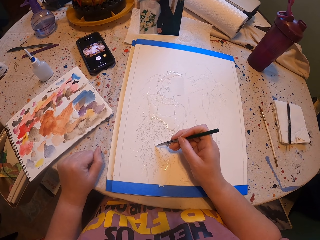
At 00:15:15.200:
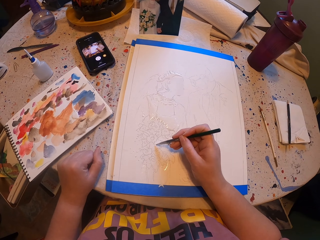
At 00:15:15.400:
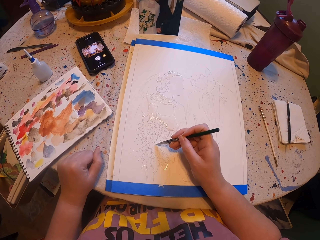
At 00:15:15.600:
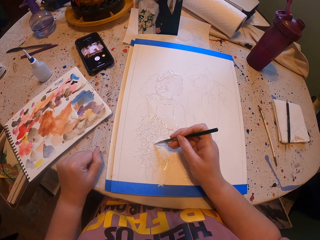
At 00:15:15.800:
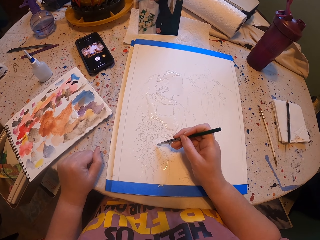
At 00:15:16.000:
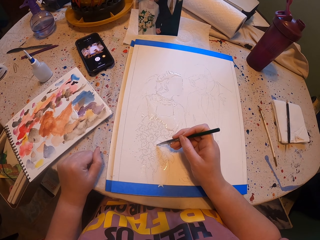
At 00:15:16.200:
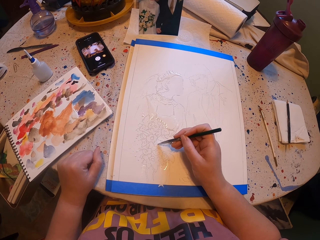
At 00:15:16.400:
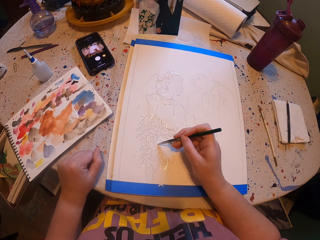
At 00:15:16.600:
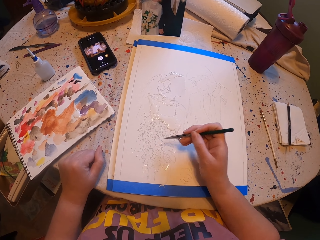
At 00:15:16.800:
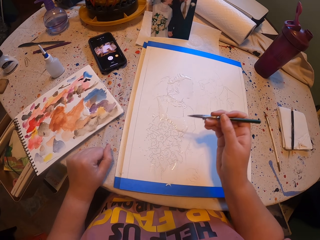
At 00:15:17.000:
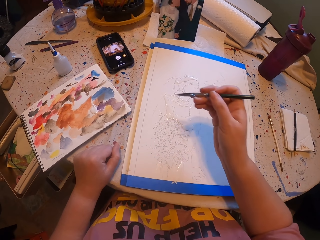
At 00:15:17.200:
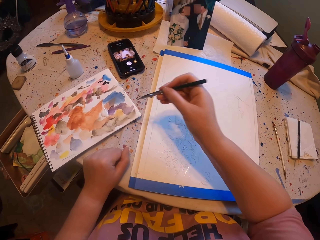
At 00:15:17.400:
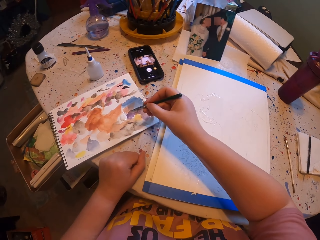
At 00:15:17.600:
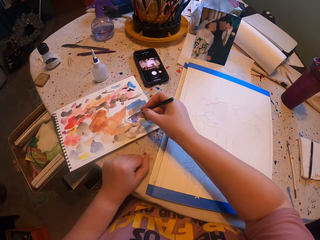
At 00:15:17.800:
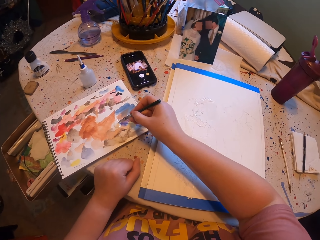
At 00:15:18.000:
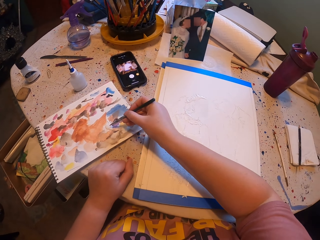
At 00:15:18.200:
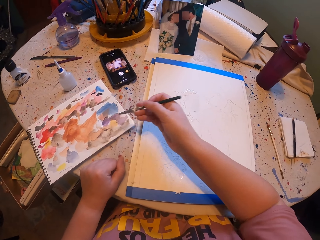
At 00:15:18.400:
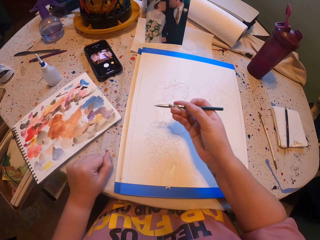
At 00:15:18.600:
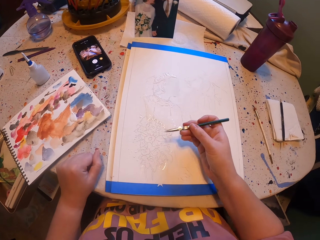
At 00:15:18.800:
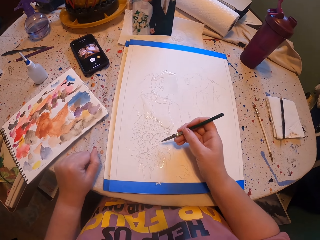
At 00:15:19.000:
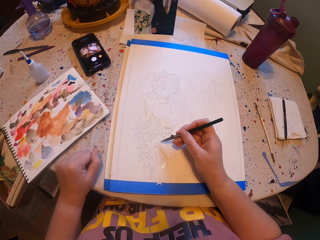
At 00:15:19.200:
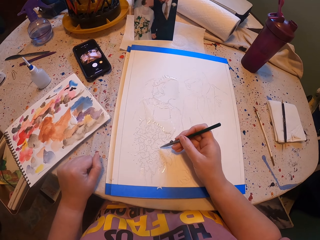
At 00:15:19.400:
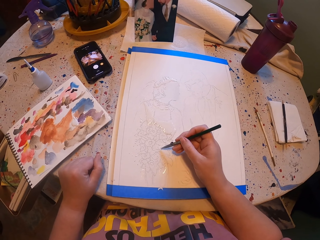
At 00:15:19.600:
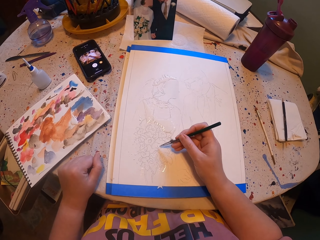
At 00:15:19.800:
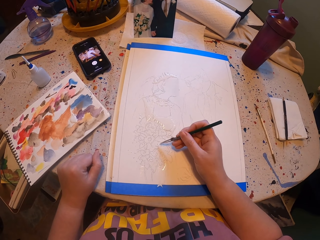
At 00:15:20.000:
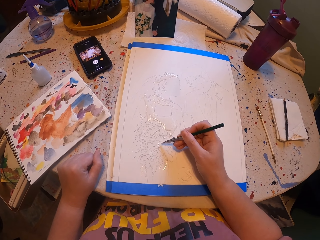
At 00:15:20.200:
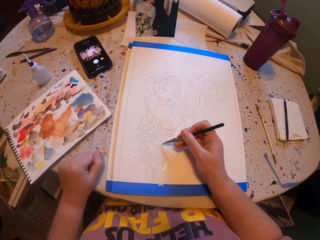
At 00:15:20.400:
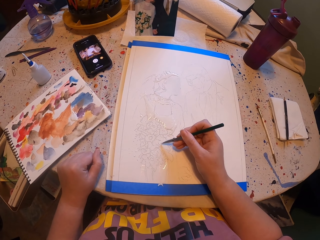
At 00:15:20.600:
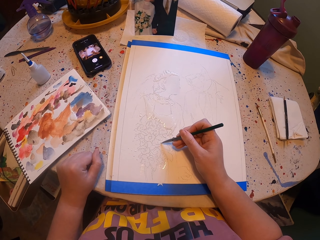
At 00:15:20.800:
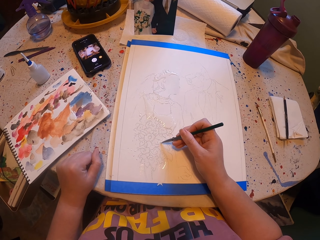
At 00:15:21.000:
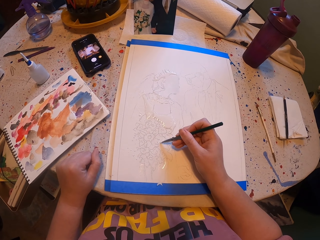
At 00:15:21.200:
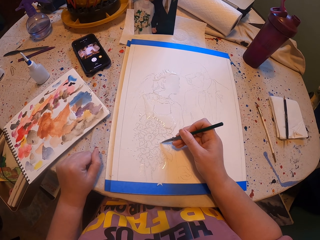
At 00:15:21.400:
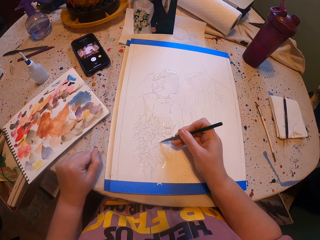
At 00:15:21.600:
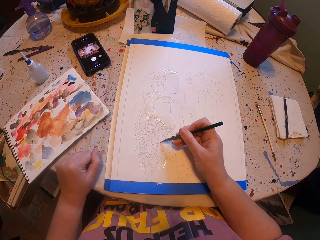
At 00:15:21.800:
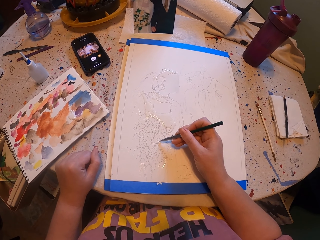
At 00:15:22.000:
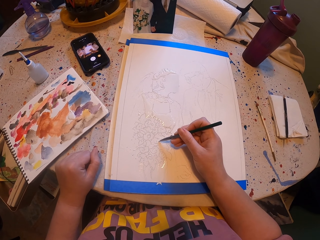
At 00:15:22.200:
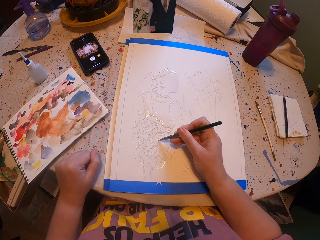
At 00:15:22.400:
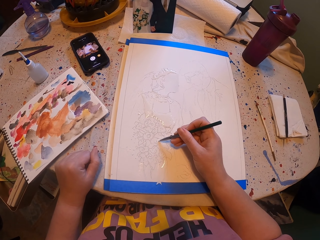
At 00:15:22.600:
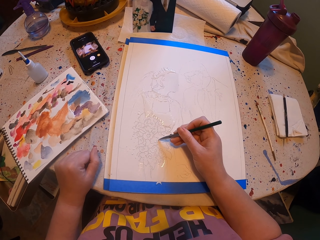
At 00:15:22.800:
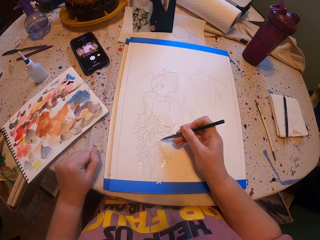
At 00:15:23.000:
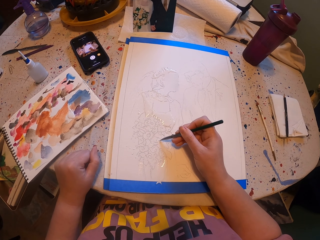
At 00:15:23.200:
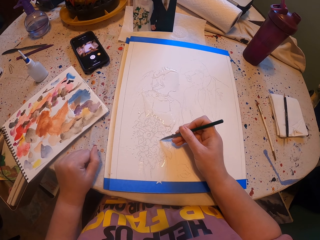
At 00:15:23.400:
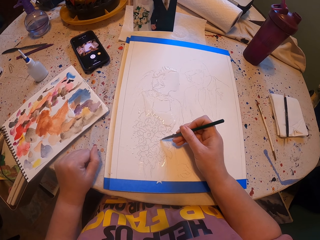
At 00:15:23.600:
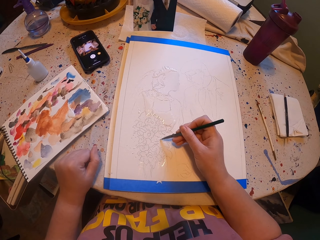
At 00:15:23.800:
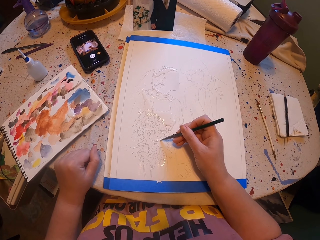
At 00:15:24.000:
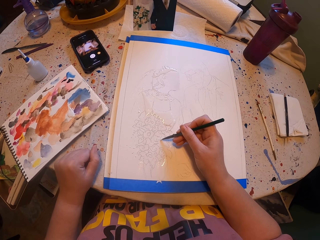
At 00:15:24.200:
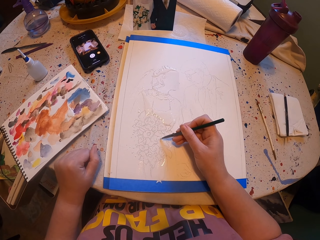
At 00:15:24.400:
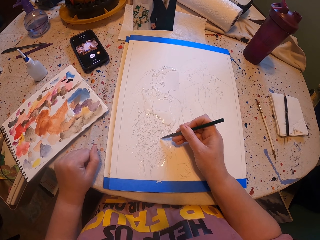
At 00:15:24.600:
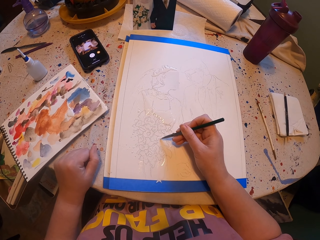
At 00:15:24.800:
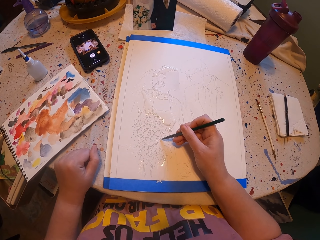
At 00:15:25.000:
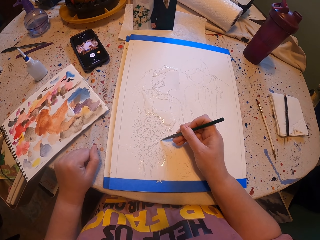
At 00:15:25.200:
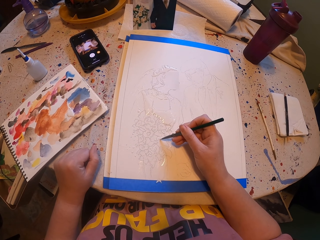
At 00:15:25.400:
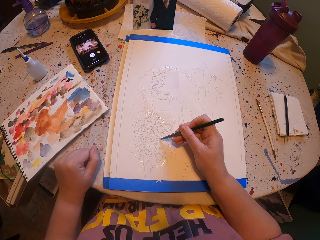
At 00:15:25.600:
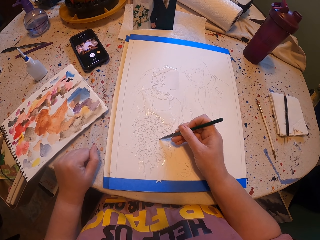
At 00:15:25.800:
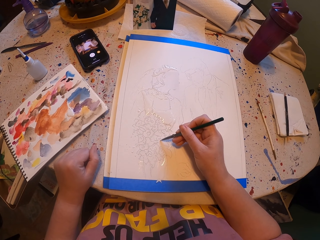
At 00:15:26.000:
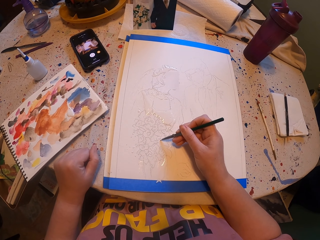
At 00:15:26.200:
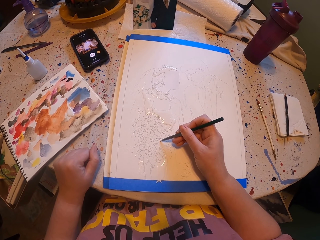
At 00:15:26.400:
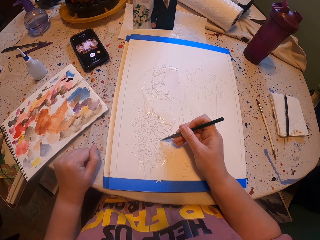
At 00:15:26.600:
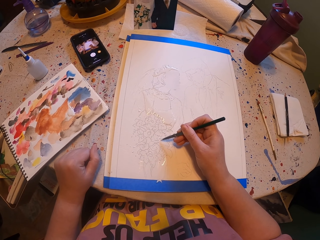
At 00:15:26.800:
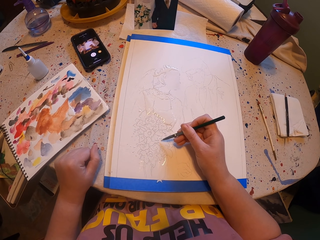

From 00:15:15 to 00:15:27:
The camera wearer rubs the pen brush on a paper ink. They pick paint with the paint brush. They paint a picture with the pen brush.

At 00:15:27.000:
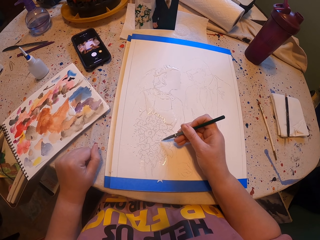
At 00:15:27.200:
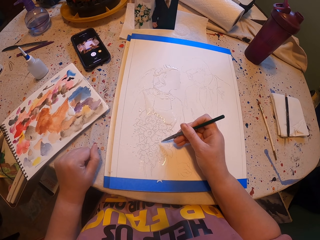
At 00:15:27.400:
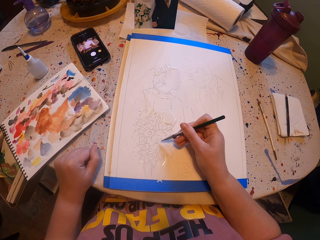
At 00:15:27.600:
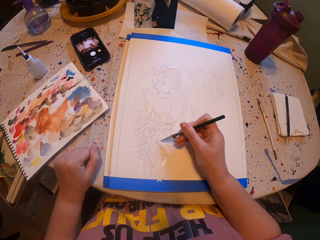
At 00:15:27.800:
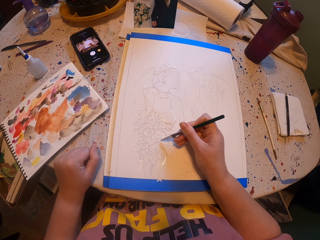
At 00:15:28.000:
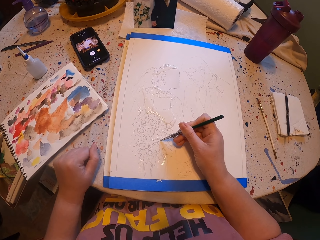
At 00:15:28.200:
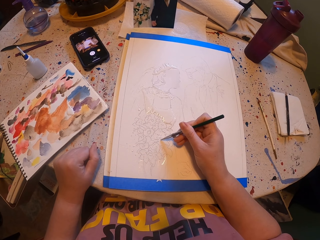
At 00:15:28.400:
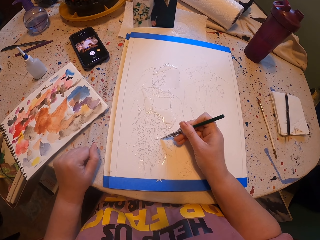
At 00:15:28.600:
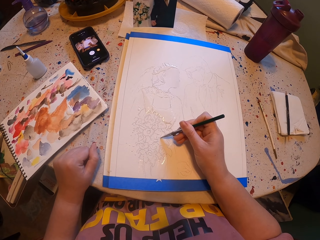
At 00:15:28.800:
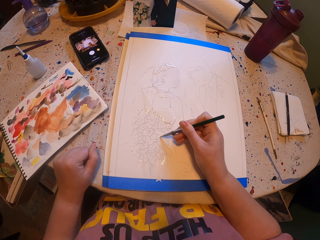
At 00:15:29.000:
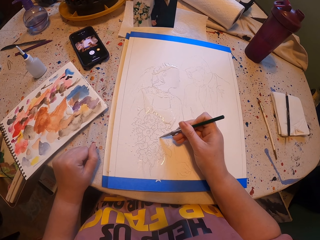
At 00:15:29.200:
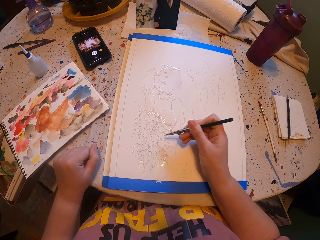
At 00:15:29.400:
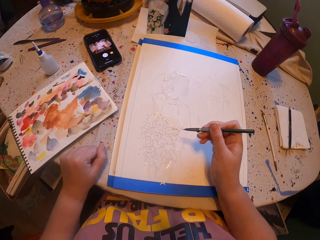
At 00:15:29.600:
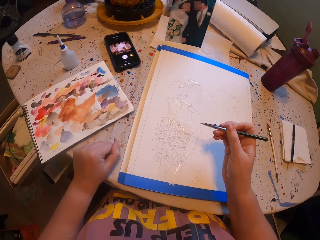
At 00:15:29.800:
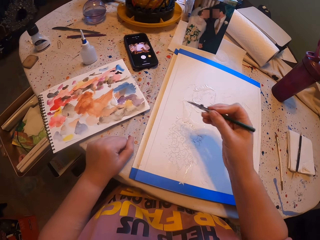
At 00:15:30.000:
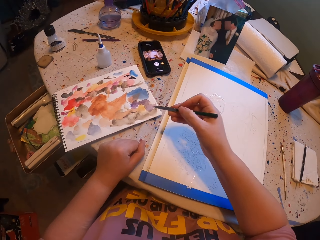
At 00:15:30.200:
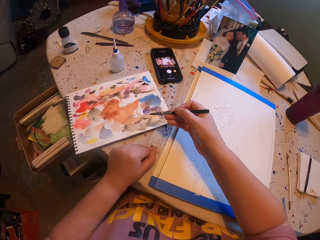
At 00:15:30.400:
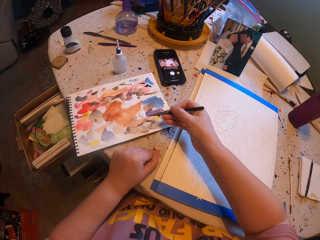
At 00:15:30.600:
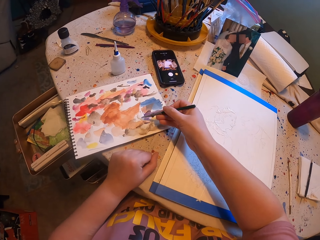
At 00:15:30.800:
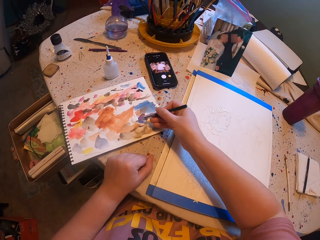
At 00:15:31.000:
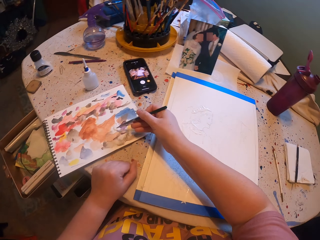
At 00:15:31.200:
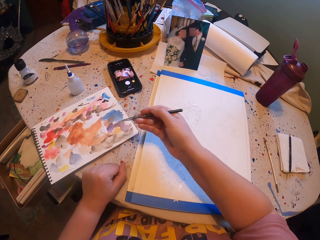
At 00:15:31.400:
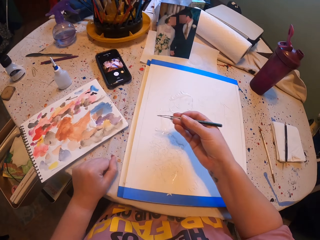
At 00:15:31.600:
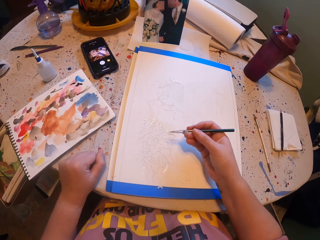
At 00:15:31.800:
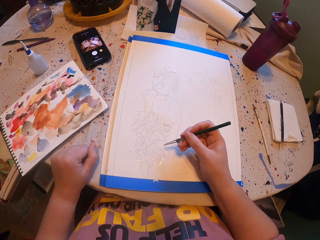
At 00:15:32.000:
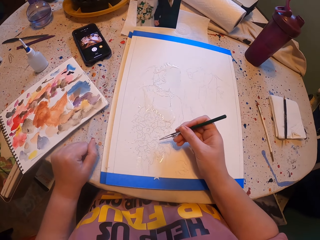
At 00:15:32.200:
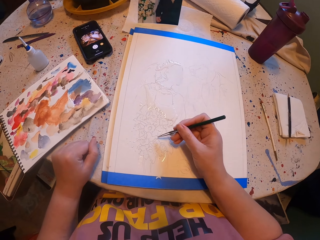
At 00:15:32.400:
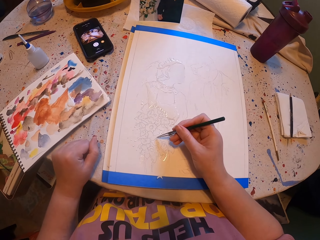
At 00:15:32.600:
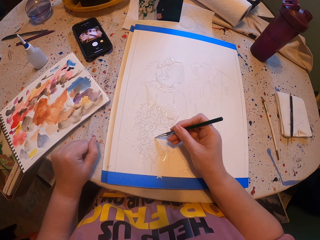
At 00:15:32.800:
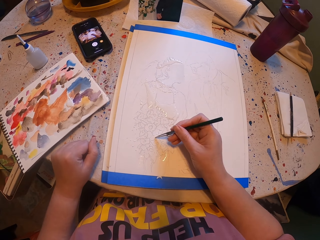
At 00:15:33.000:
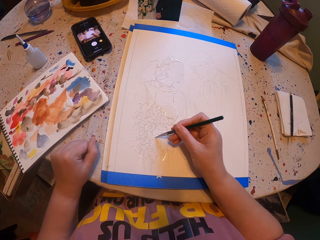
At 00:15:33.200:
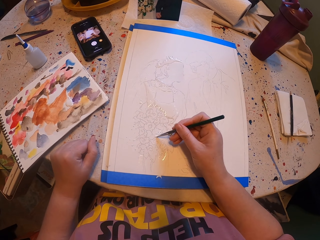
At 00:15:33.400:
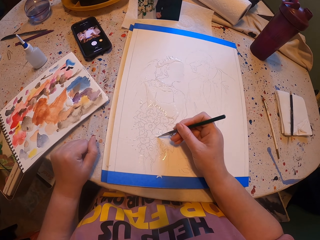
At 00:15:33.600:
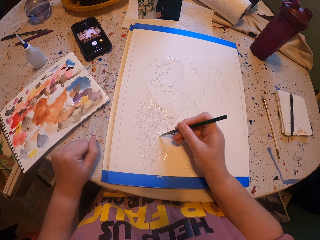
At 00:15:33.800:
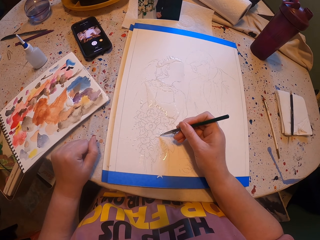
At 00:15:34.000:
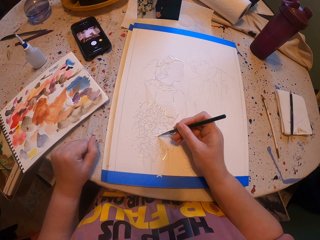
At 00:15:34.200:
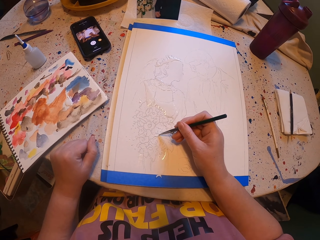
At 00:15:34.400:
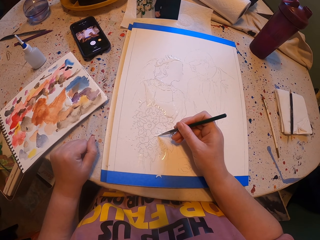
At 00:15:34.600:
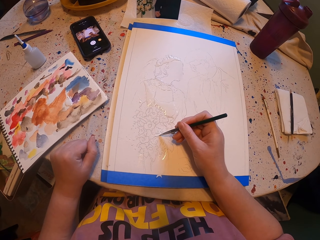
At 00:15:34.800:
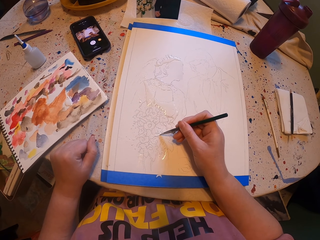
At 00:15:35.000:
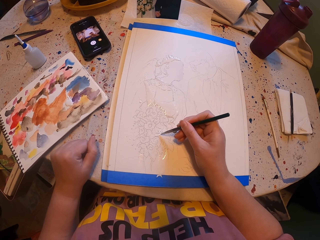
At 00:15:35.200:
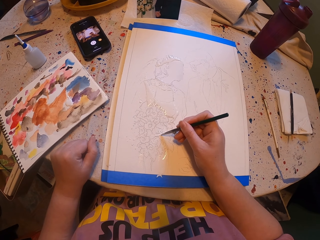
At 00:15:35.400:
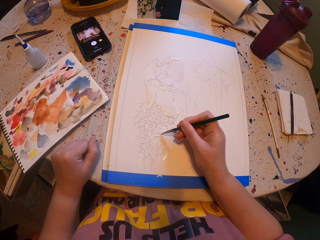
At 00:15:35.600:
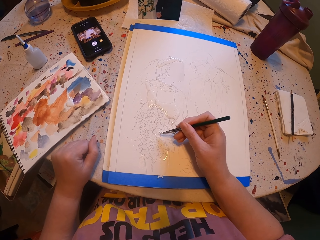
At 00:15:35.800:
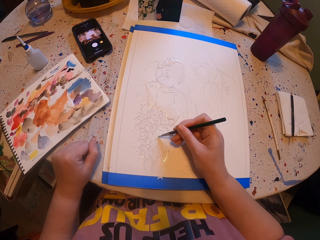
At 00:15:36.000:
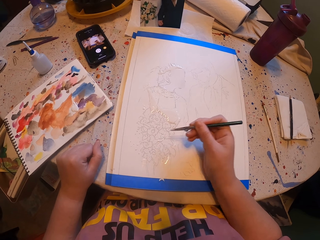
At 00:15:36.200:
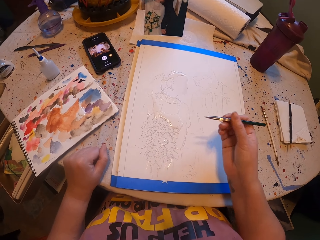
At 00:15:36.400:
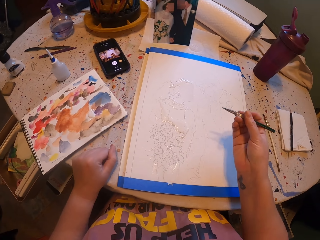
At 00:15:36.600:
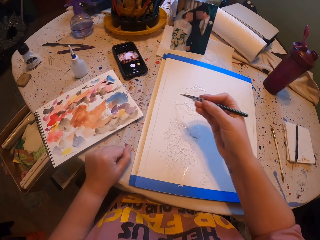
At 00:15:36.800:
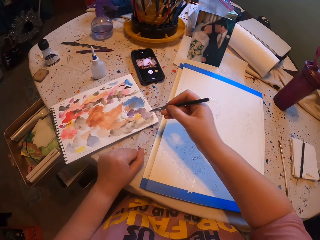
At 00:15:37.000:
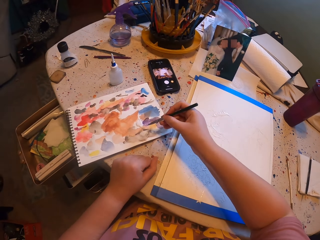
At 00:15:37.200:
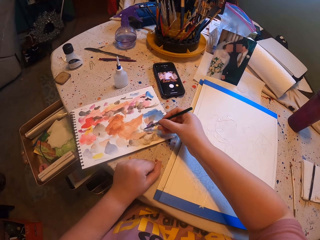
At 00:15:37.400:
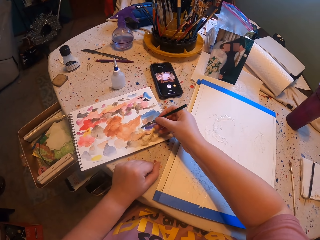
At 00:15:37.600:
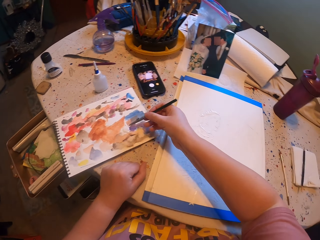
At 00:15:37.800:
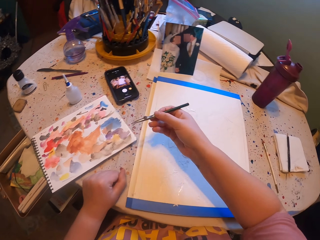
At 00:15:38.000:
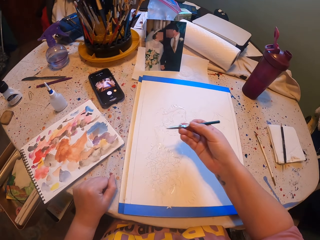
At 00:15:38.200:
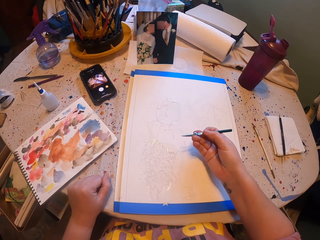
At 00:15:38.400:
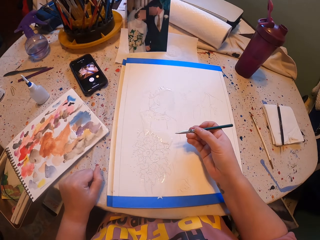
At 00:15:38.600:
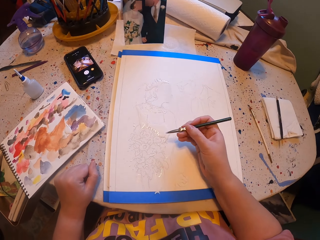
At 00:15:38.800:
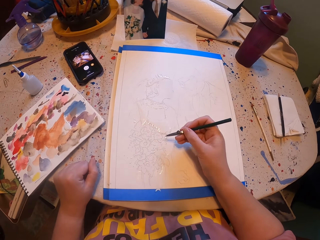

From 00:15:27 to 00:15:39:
The camera wearer rubs the pen brush on a paper ink. They pick paint with the paint brush. They paint a picture with the pen brush. They rub the pen brush on the paper ink. They pick paint with the paint brush.
